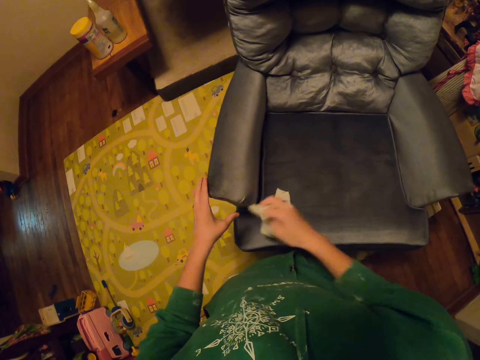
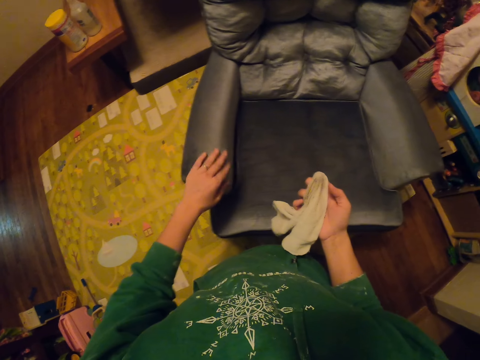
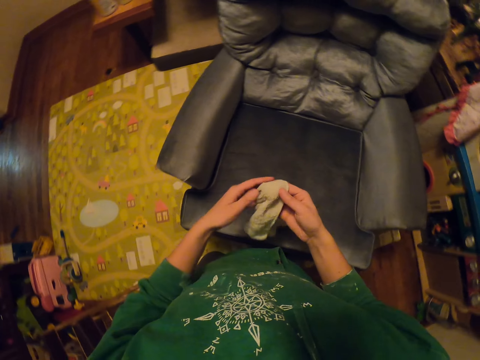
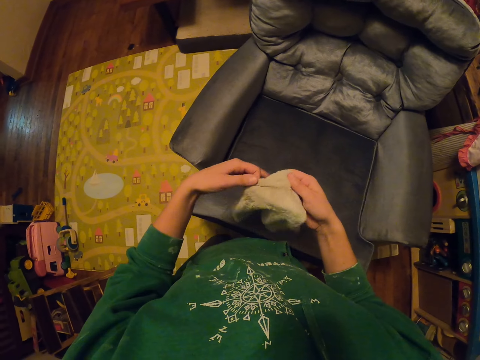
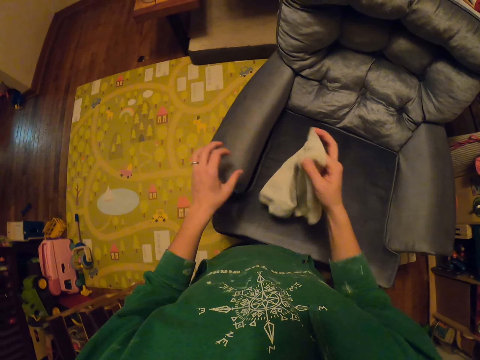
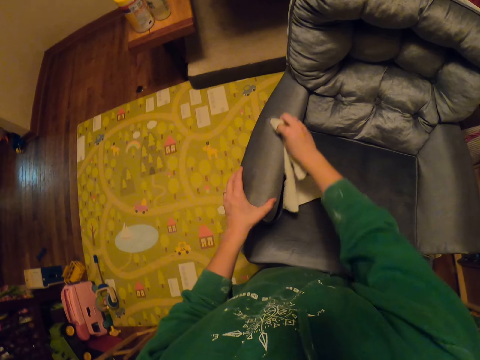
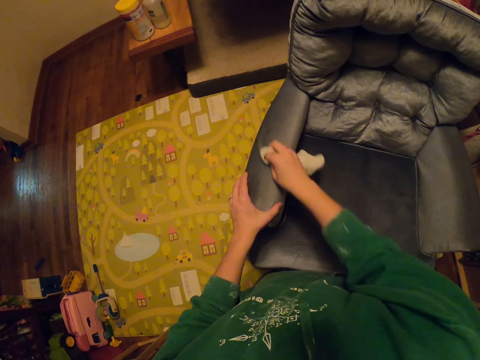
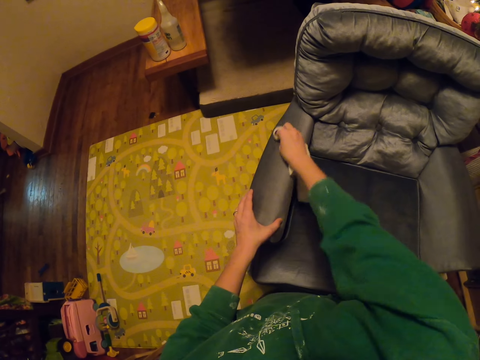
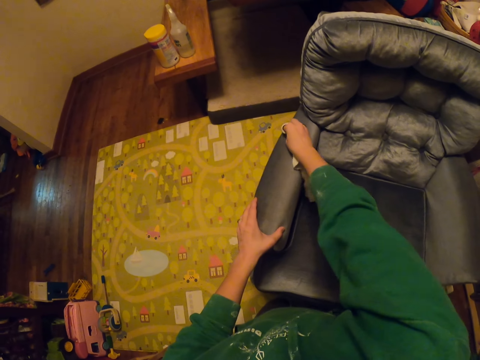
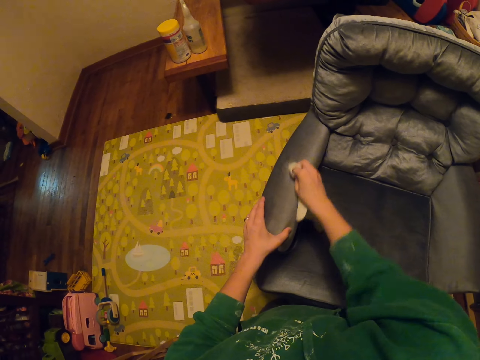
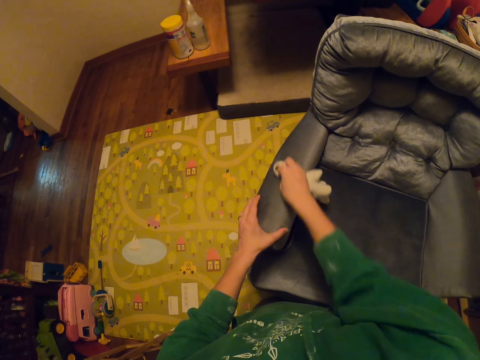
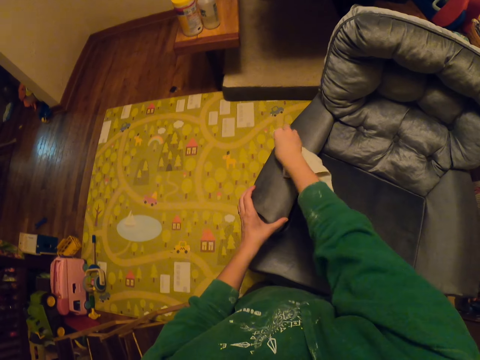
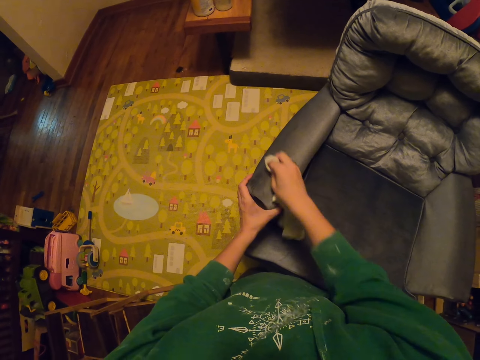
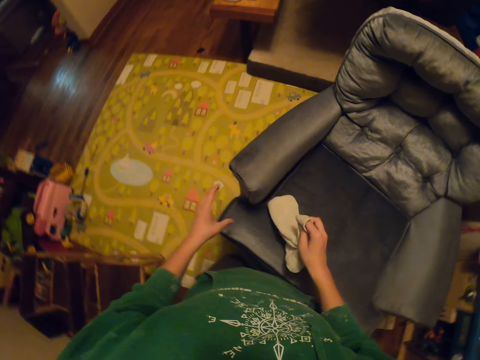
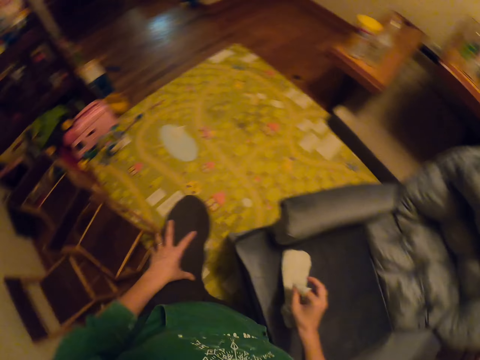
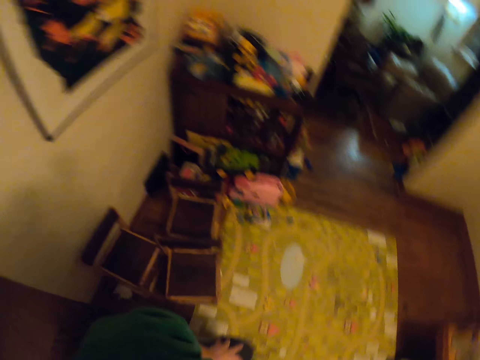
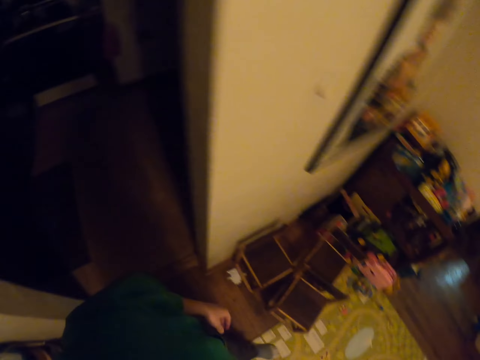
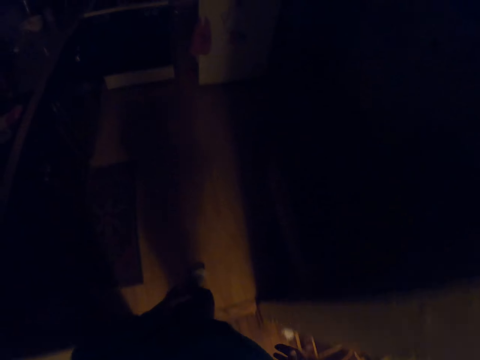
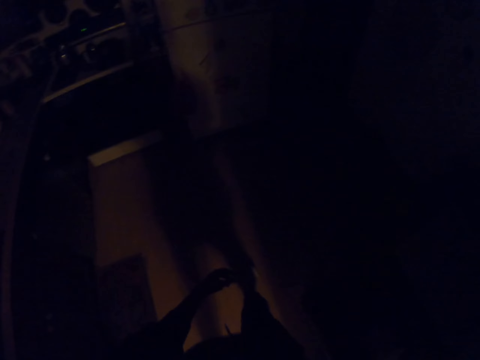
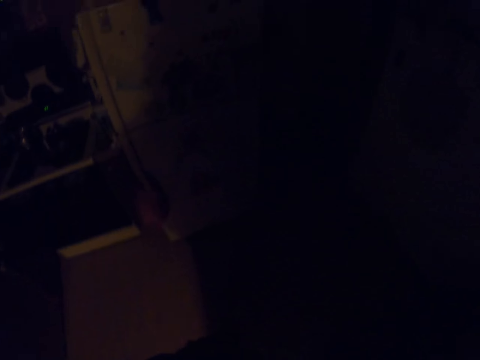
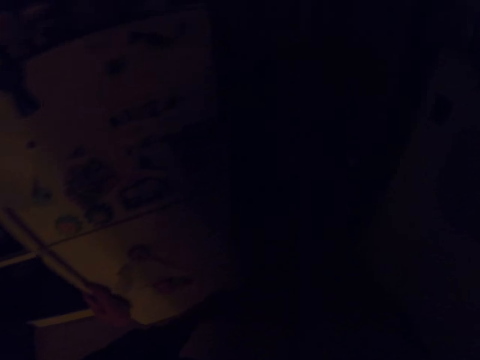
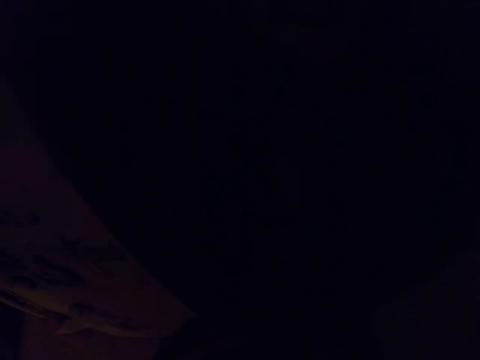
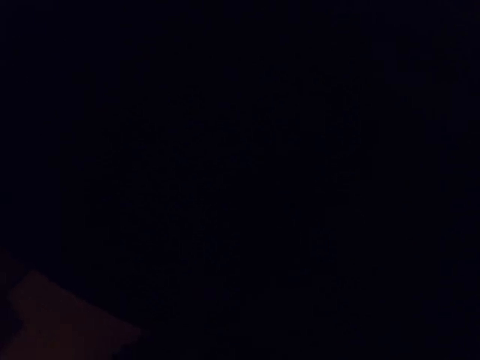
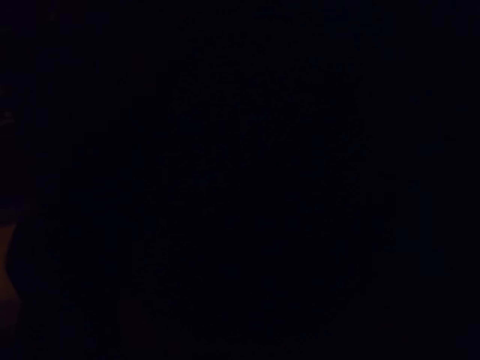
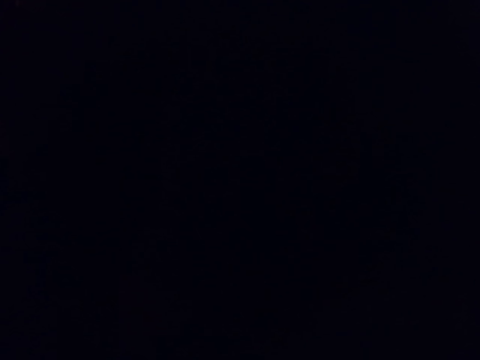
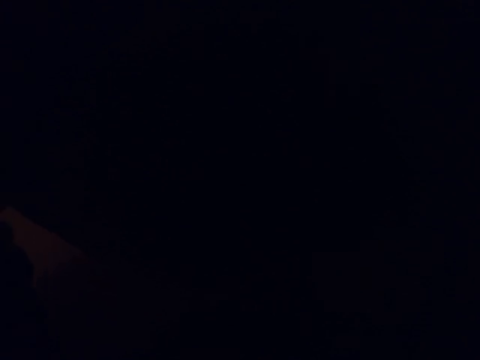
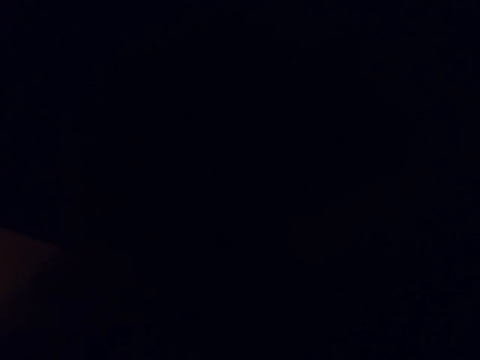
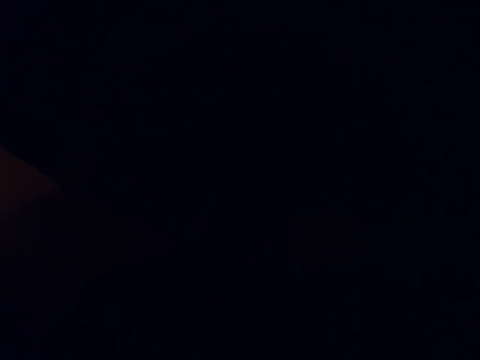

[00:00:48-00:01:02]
The camera wearer stands. They walk around the house.

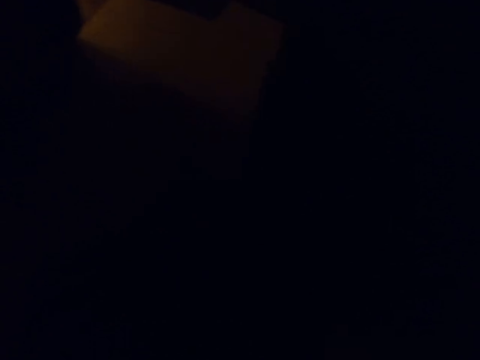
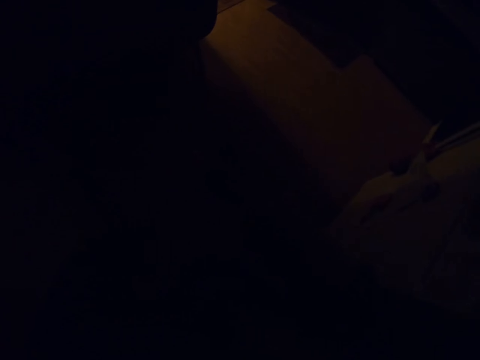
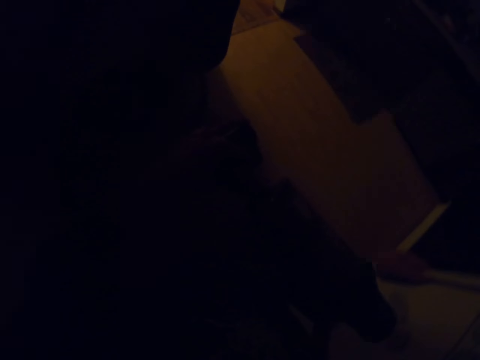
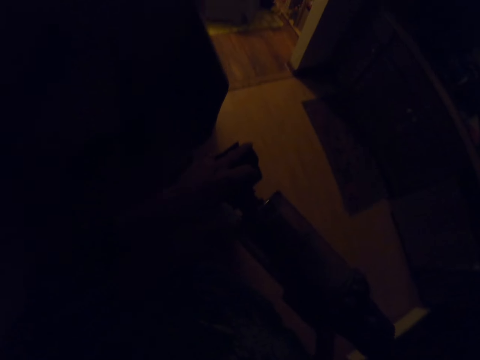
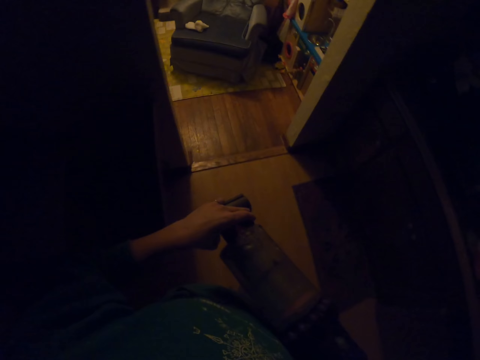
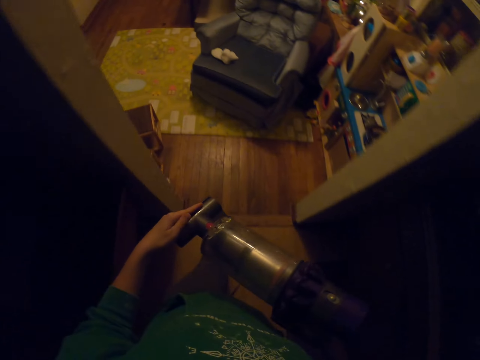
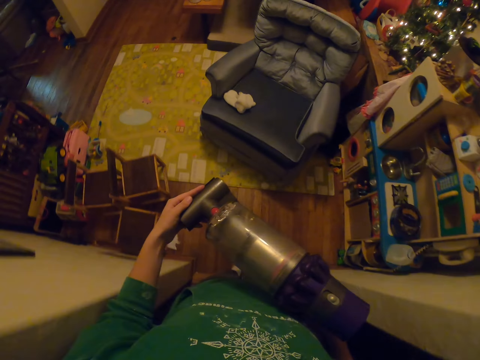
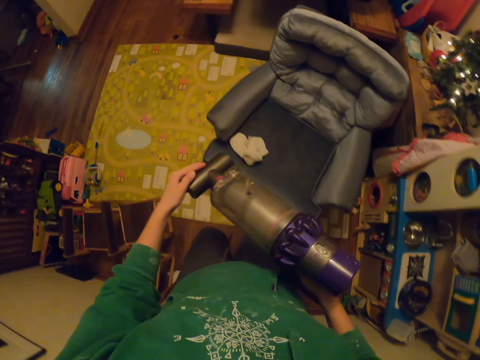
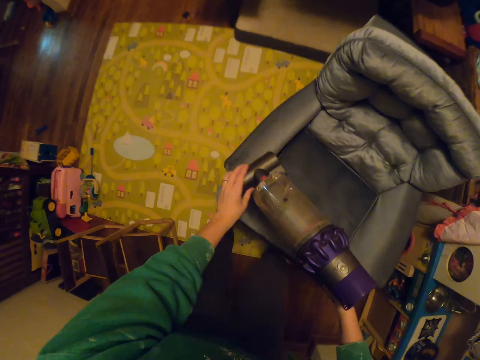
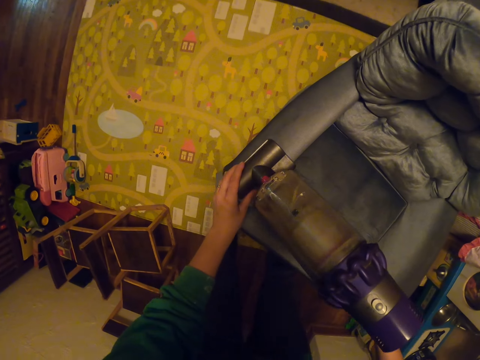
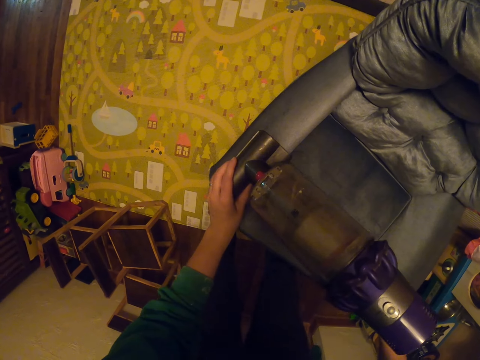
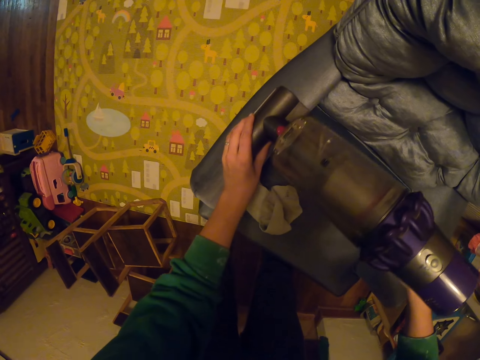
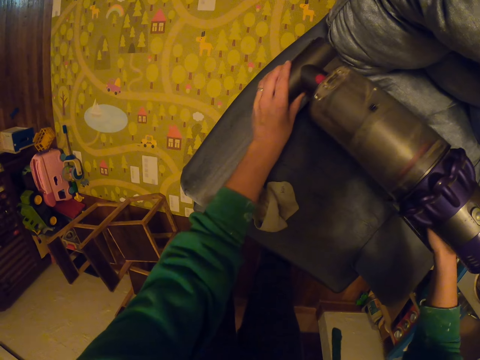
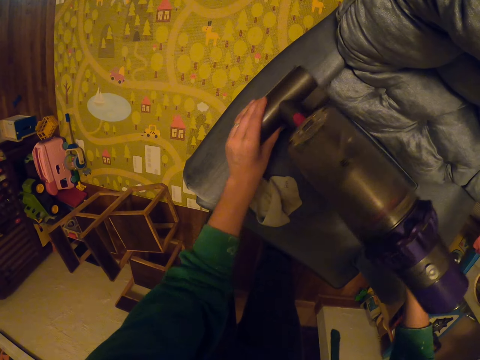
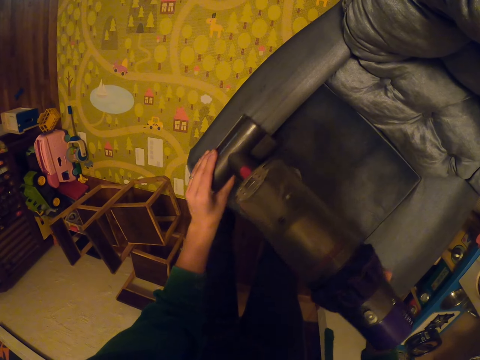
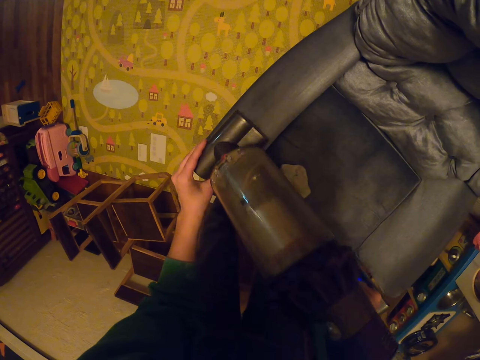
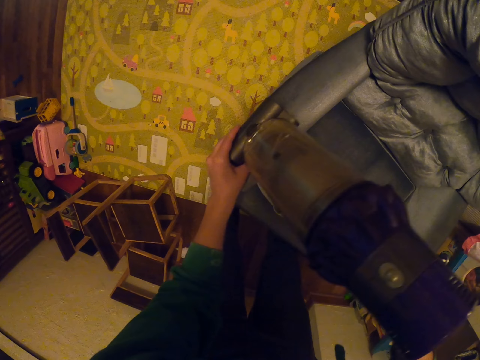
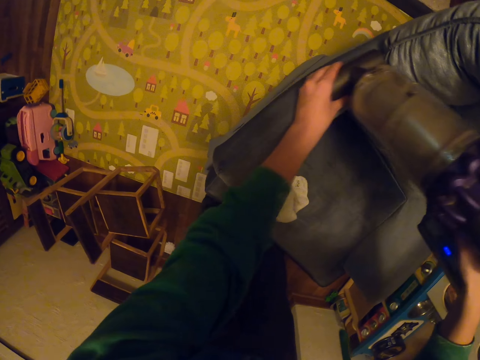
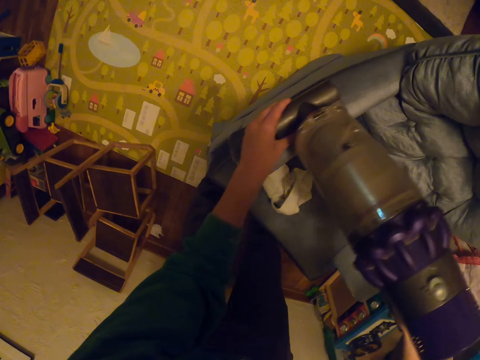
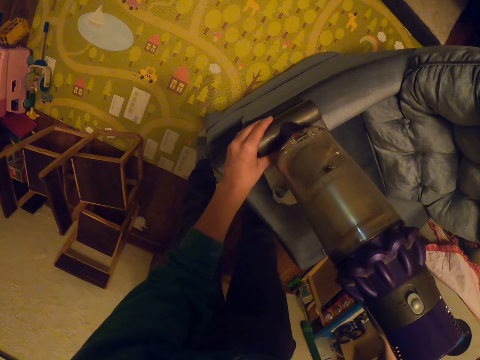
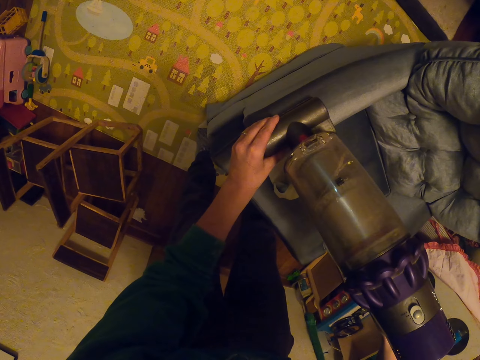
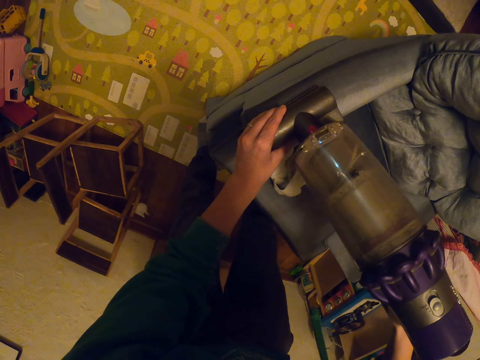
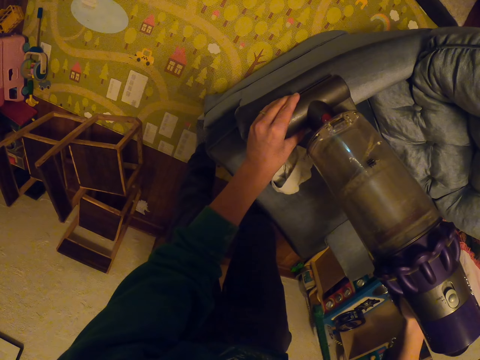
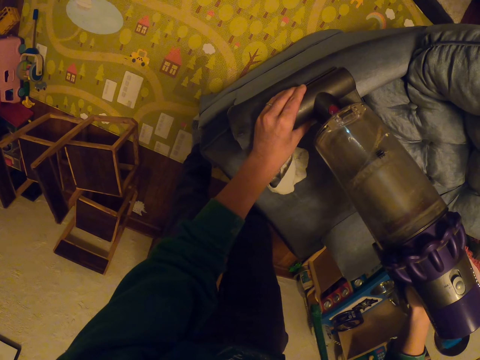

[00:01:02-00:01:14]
The camera wearer carries the vacuum cleaner. They clean the seat with the vacuum cleaner.
